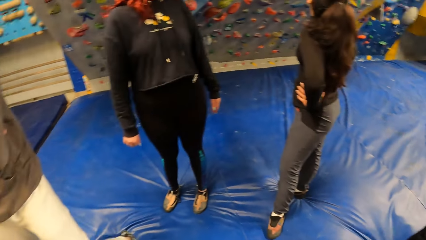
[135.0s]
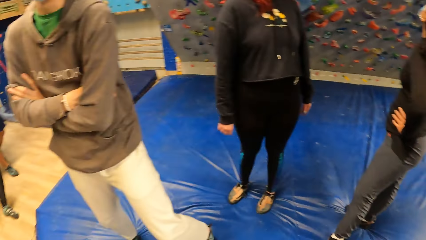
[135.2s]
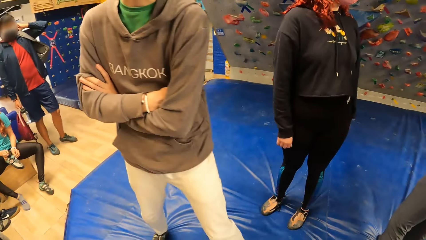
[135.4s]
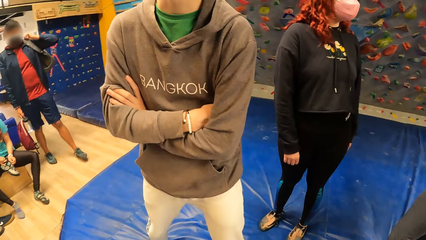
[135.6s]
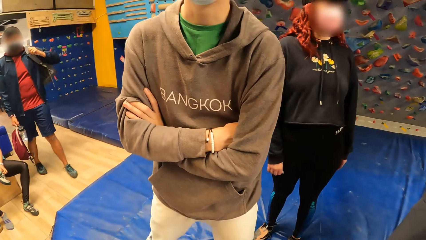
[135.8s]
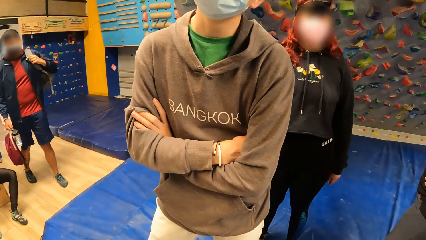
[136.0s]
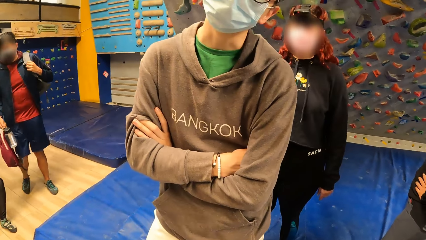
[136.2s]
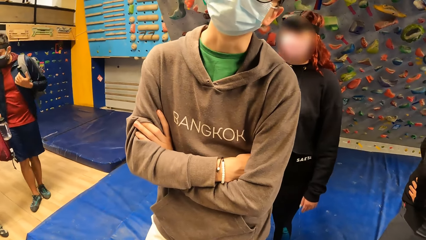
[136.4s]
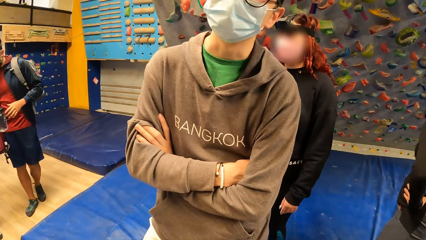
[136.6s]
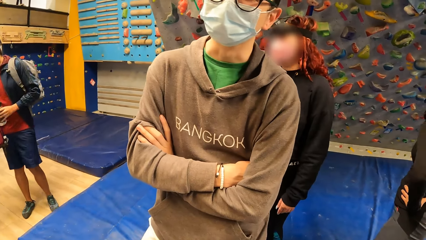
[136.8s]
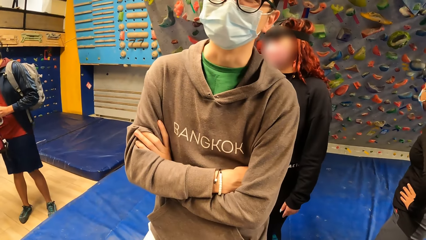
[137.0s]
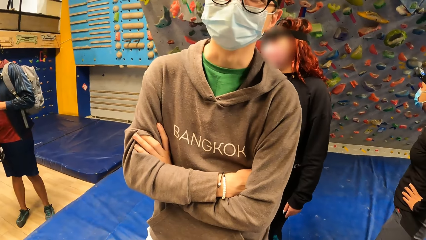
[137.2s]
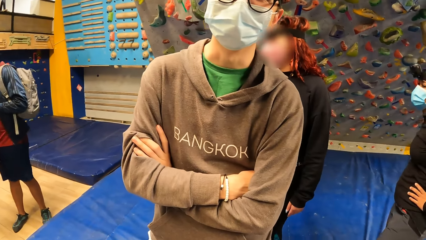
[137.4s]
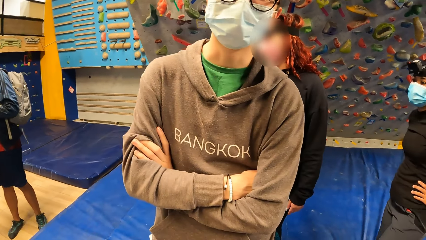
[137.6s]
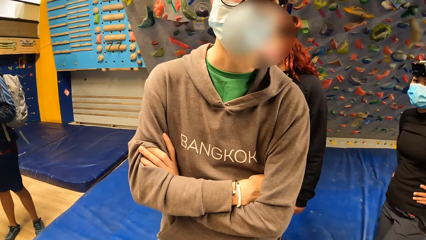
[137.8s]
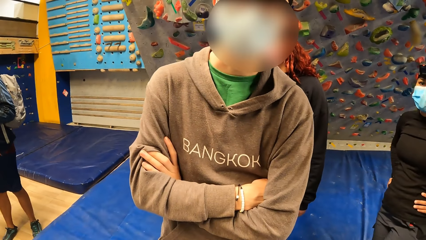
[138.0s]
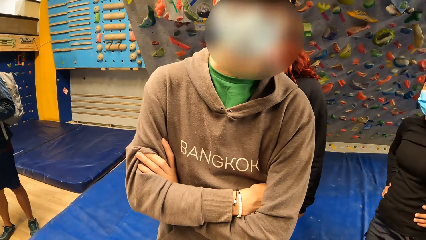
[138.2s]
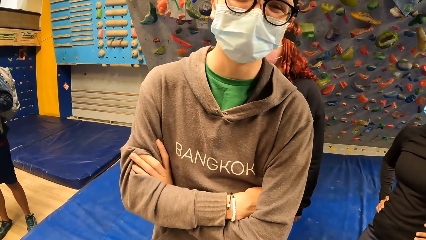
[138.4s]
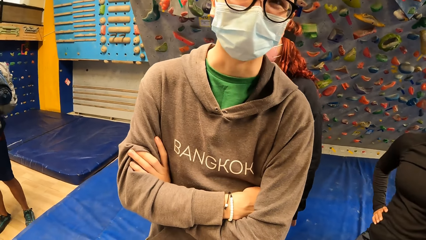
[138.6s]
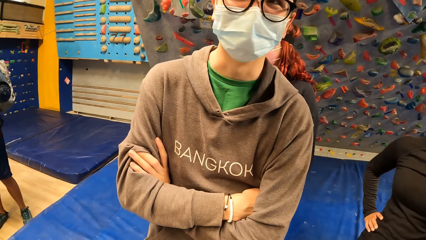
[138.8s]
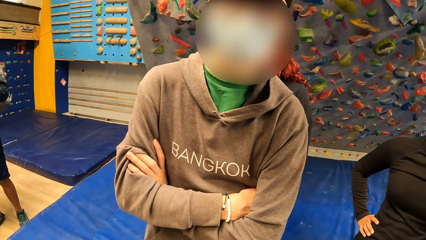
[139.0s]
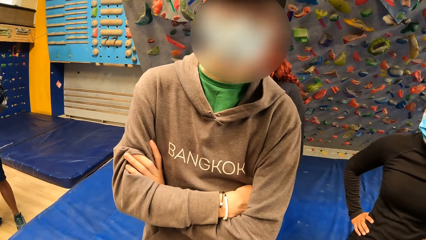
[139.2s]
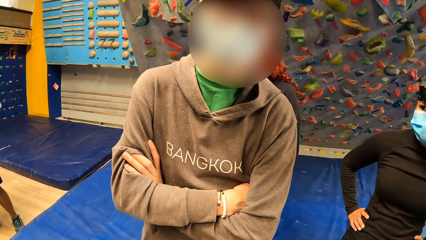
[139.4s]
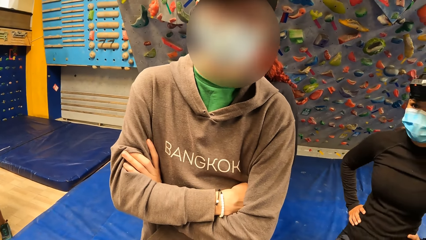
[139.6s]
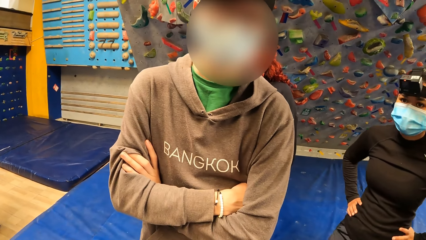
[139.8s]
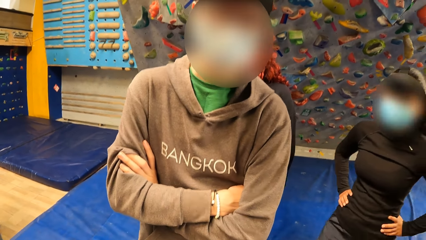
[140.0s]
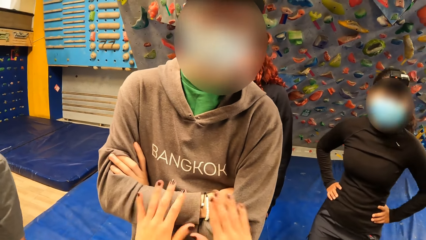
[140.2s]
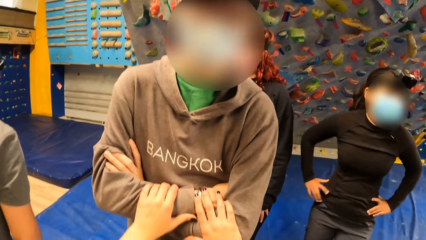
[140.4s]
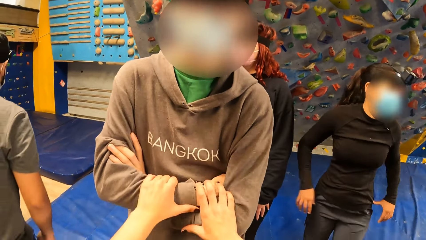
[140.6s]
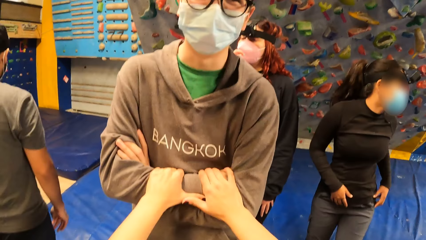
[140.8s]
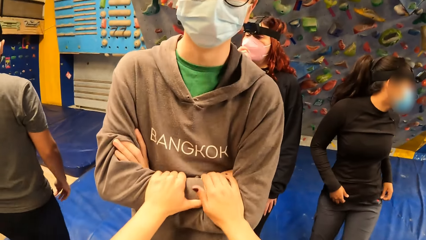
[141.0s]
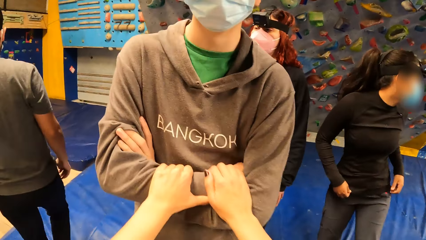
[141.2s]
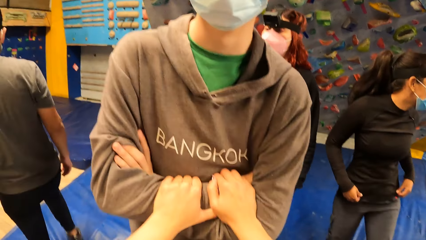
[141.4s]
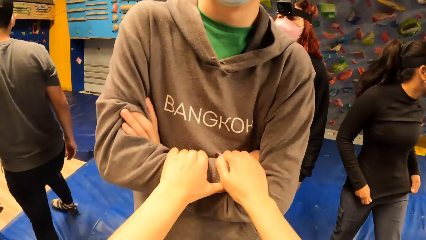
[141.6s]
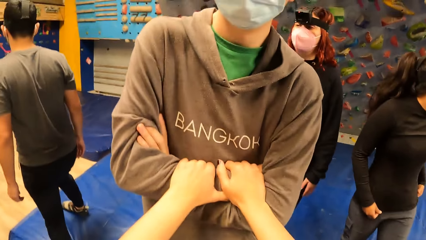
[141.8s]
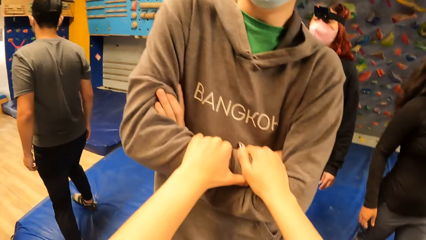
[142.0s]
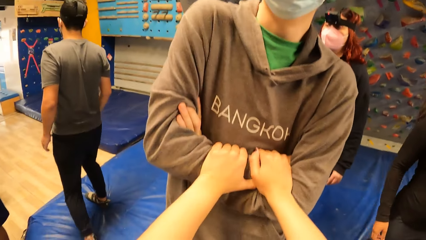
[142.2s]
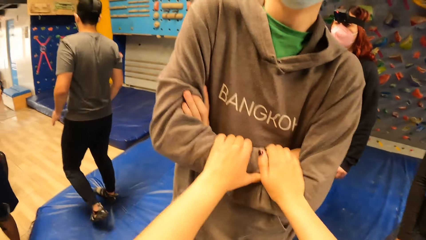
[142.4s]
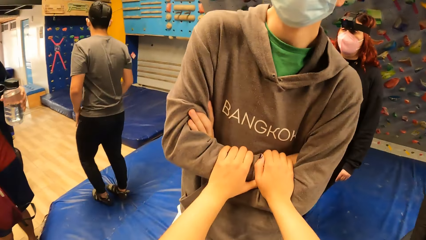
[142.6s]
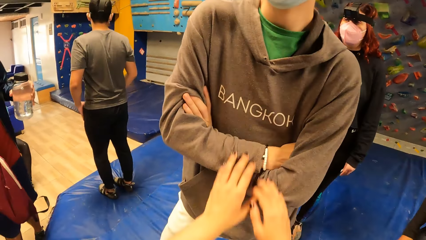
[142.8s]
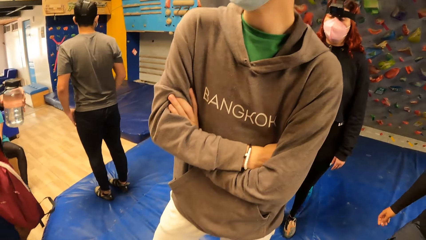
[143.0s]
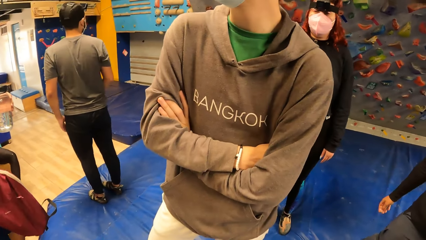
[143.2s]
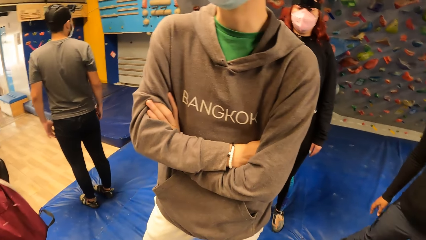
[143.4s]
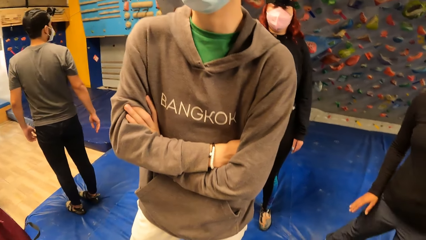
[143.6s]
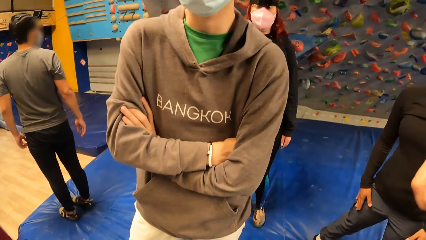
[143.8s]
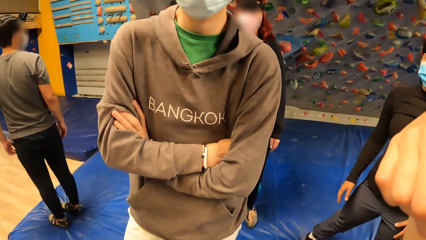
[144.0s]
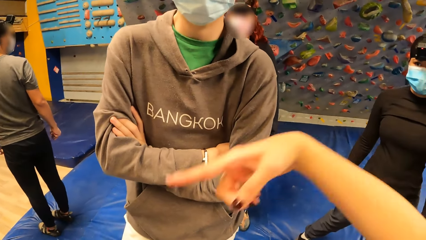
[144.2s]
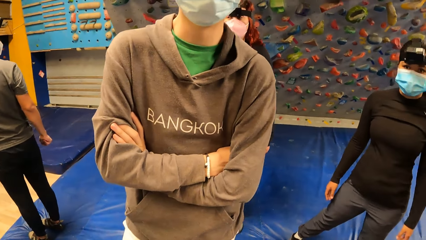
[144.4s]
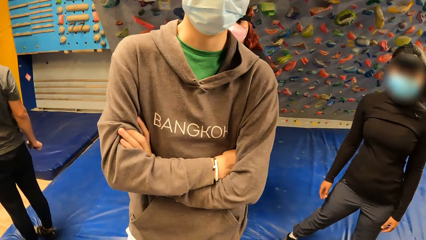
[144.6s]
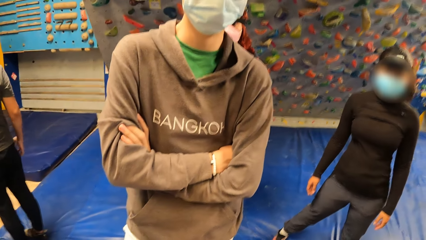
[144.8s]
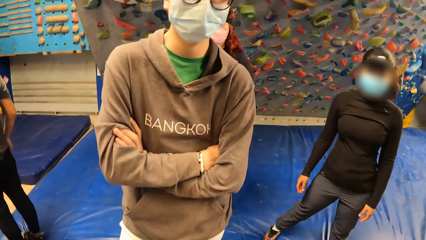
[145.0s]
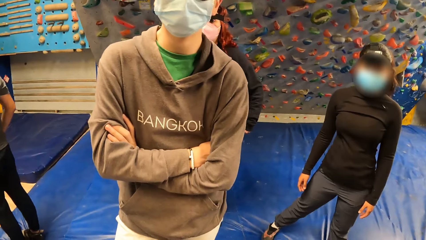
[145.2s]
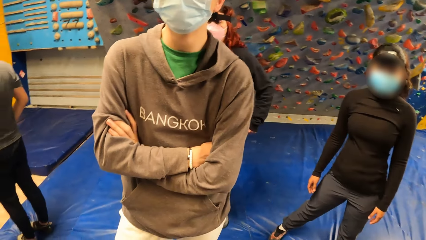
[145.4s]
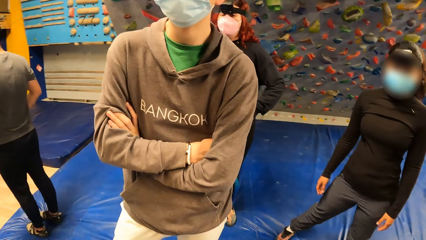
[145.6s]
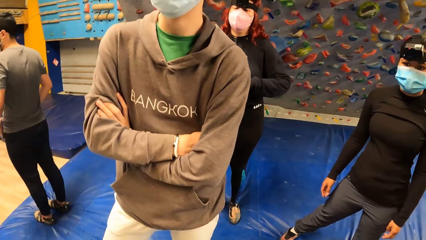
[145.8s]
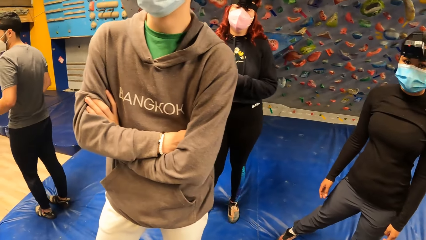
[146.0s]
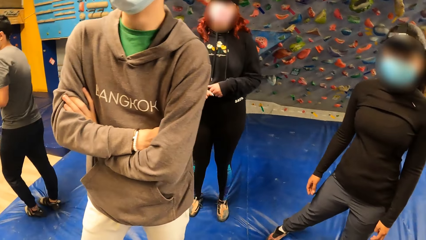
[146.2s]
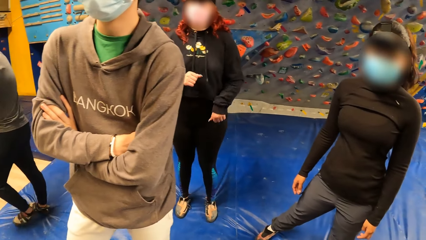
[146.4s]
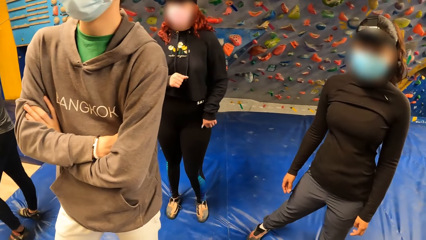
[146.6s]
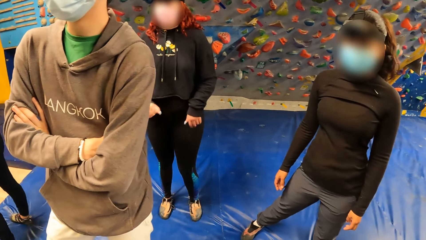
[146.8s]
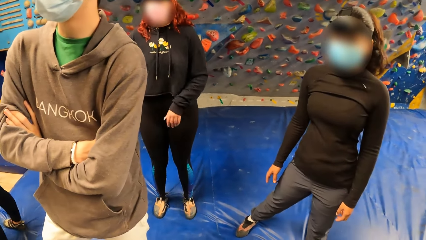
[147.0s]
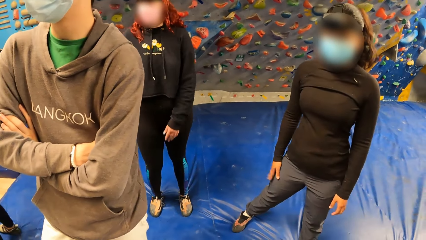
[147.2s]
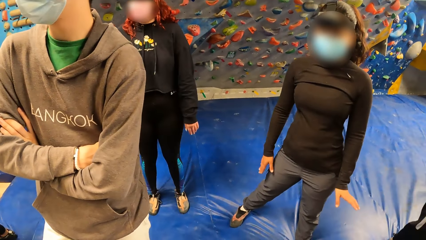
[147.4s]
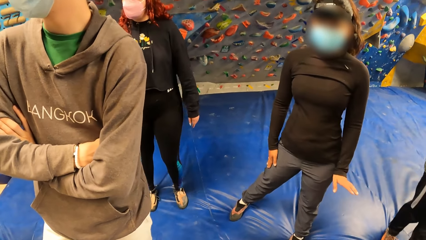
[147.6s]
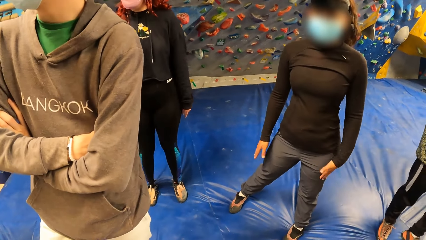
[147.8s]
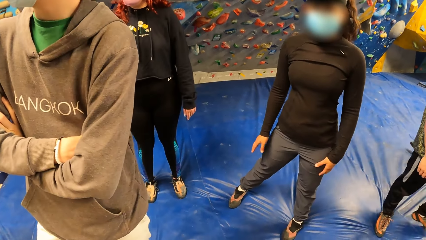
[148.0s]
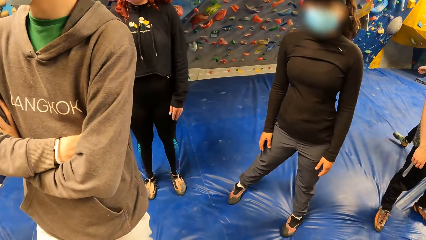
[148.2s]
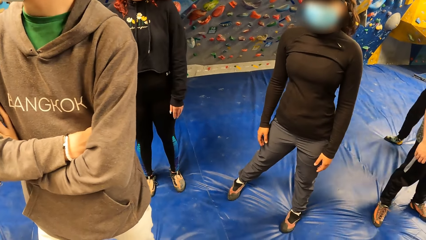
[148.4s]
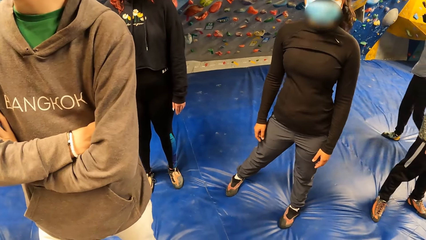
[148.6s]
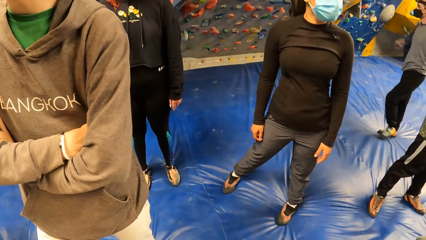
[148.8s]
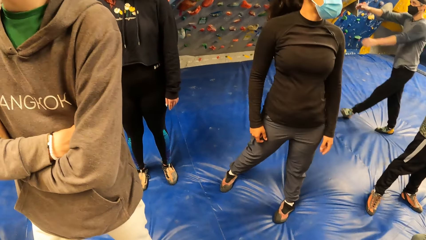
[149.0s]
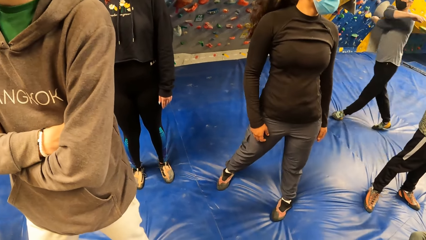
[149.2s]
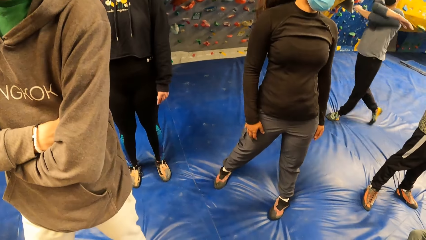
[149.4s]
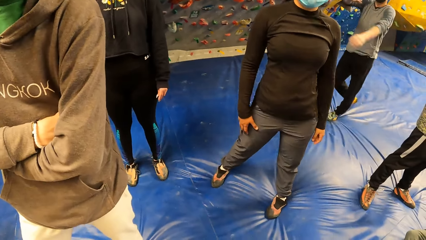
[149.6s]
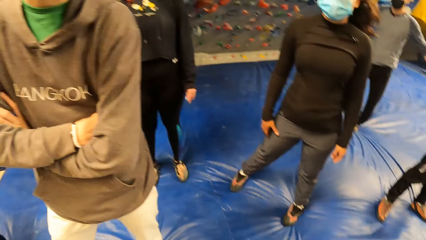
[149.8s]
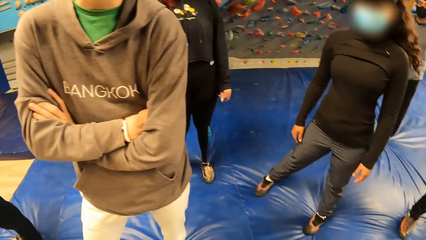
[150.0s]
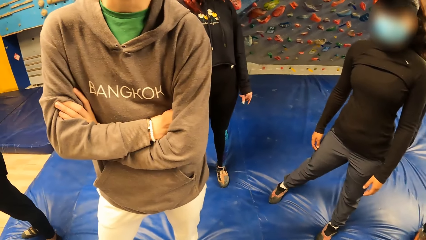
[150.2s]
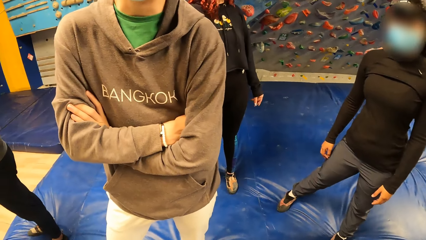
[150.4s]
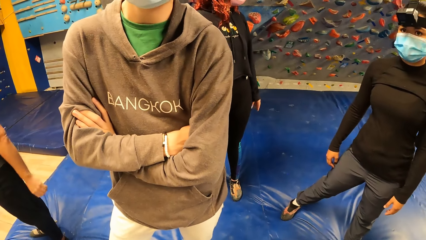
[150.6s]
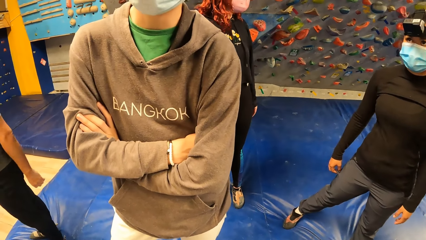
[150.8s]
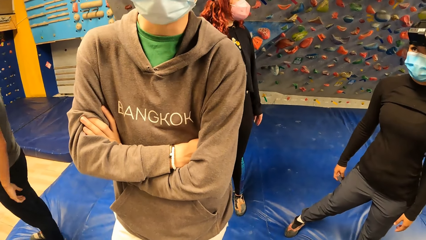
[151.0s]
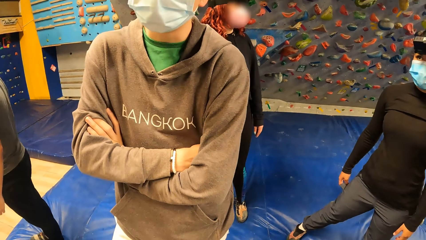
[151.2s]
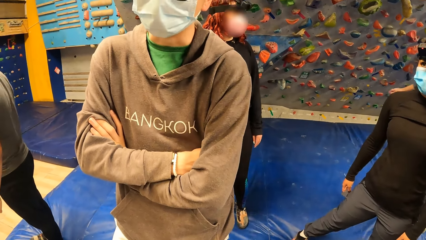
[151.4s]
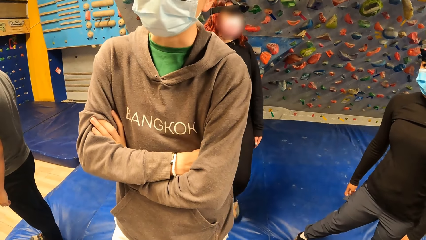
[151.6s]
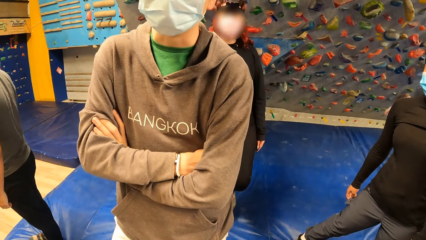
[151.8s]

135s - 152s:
The camera wearer looks around. They hold the man with both hands. They touch the man's hand. They shake the man's hand. They look around.
